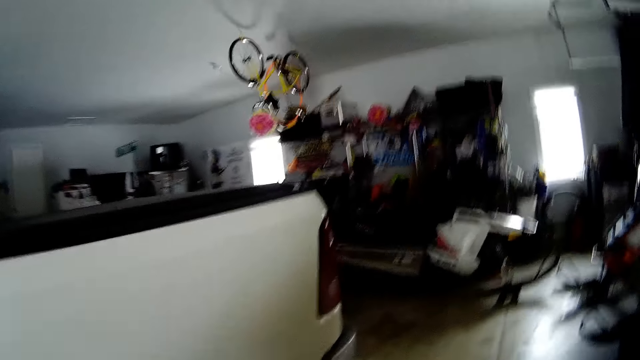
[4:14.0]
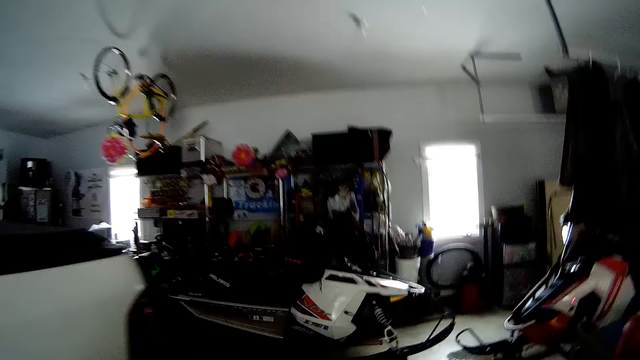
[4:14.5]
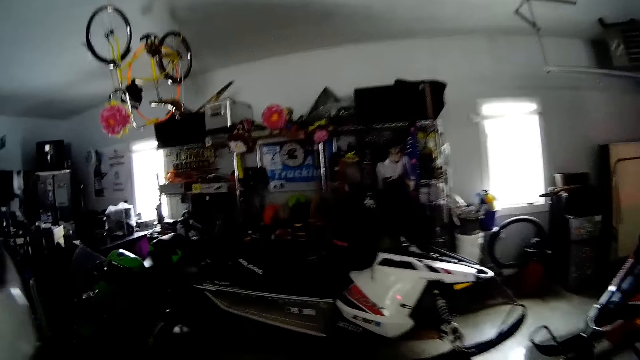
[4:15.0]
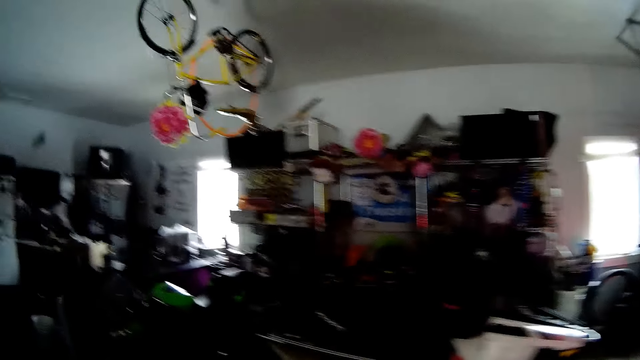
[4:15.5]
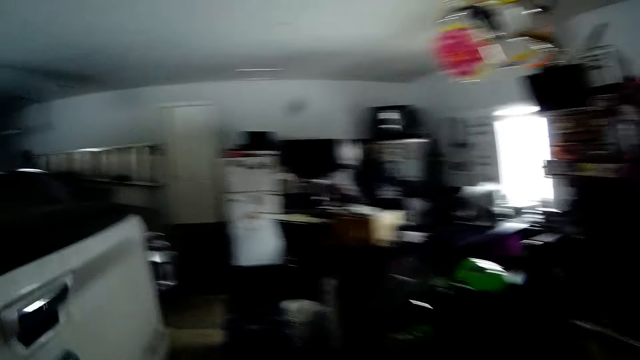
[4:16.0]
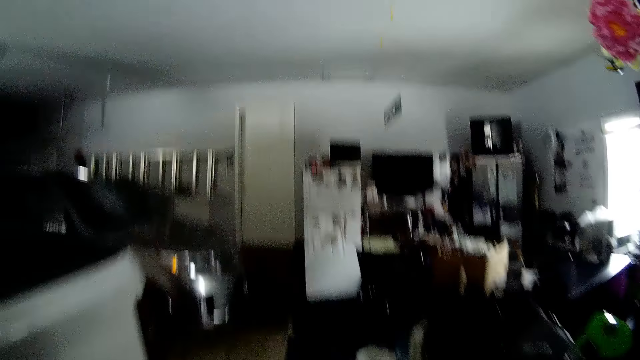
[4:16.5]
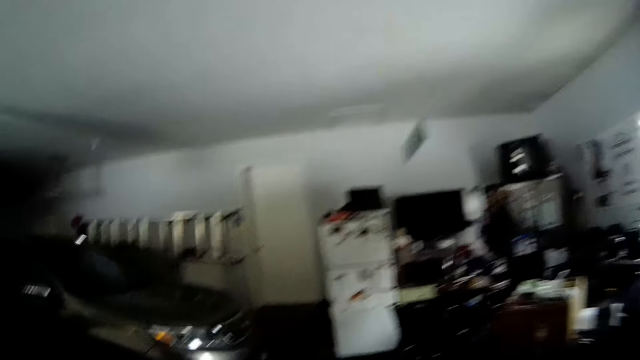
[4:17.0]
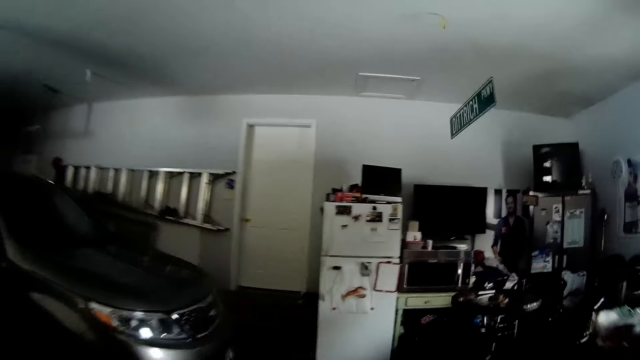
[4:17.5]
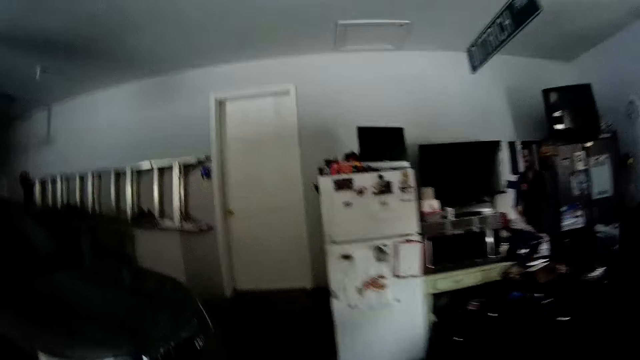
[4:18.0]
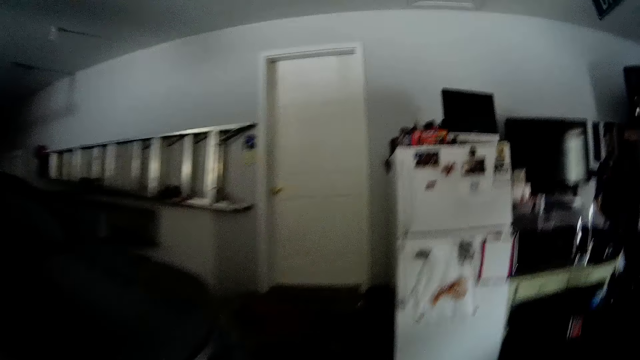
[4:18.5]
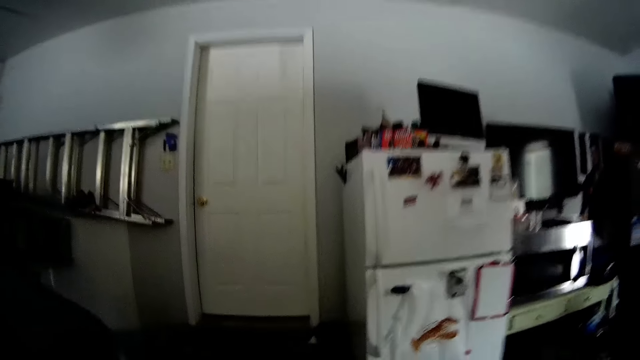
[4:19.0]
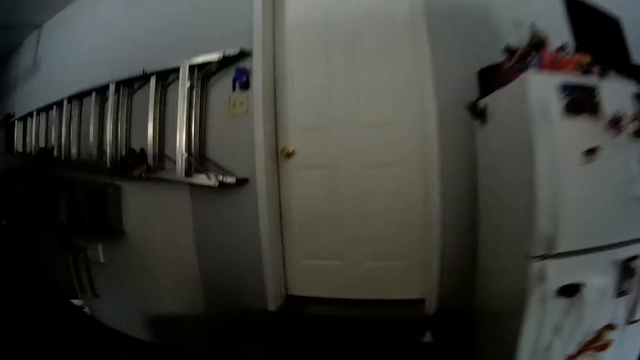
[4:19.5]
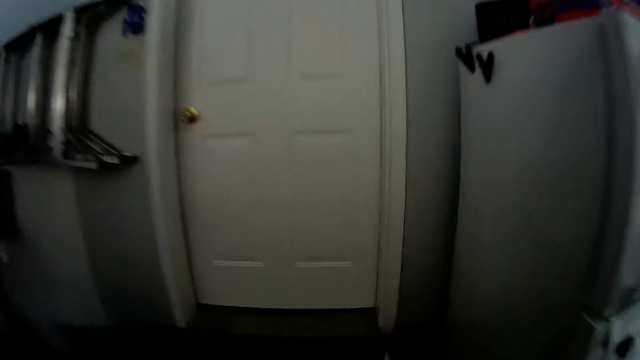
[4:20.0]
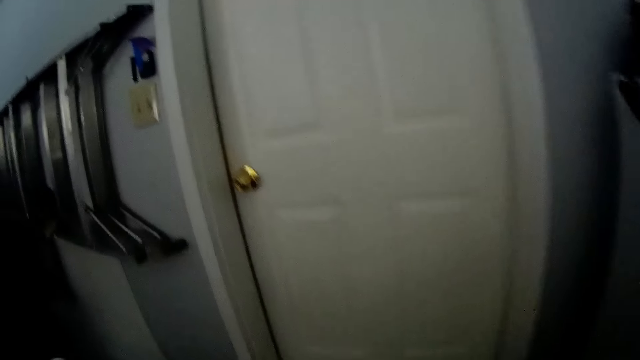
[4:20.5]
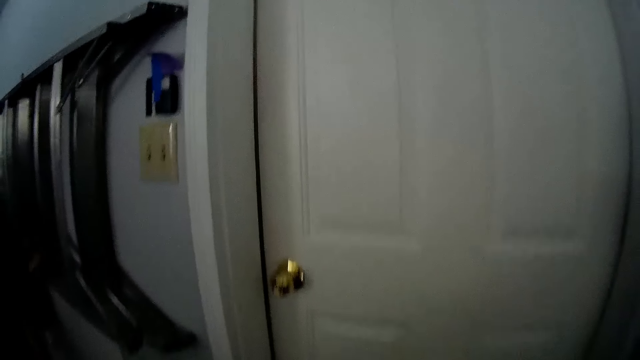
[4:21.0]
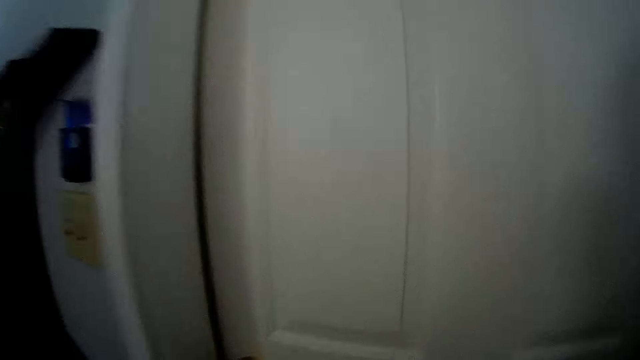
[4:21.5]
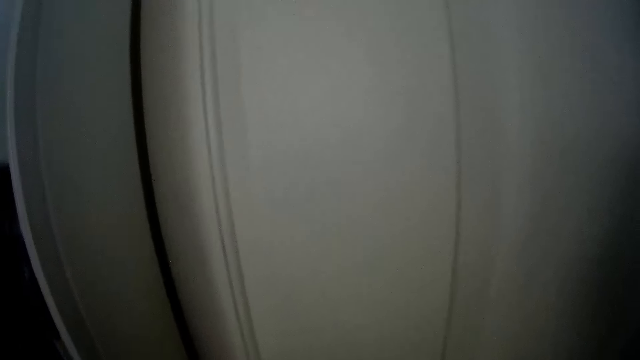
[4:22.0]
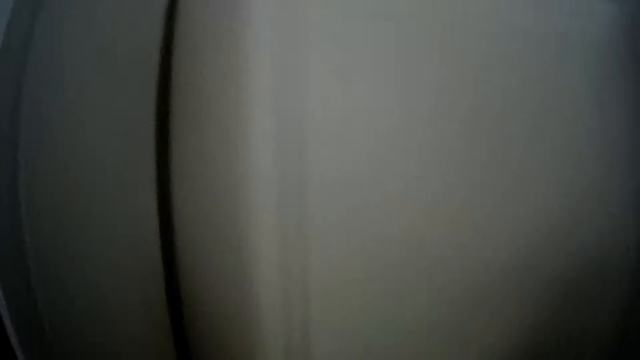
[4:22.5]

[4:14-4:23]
The camera wearer walks towards the garage door. They walk around.

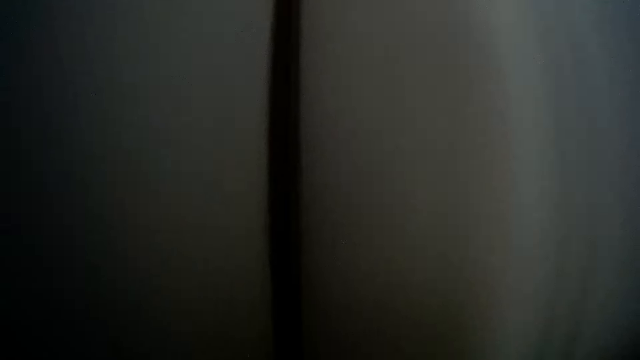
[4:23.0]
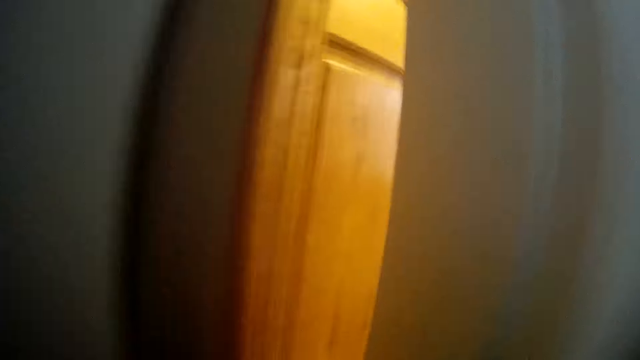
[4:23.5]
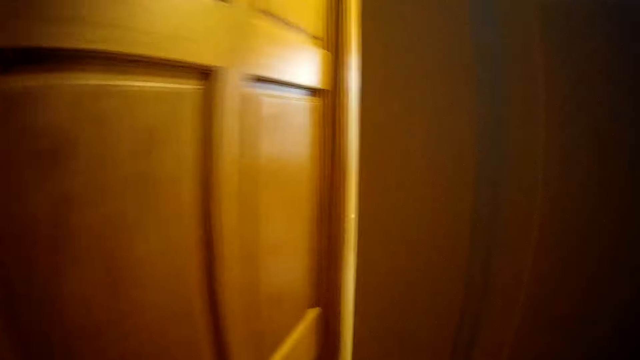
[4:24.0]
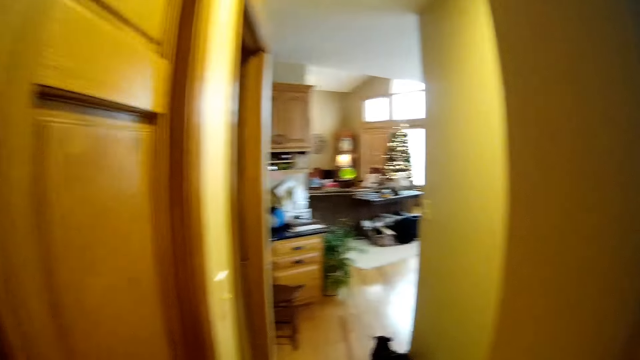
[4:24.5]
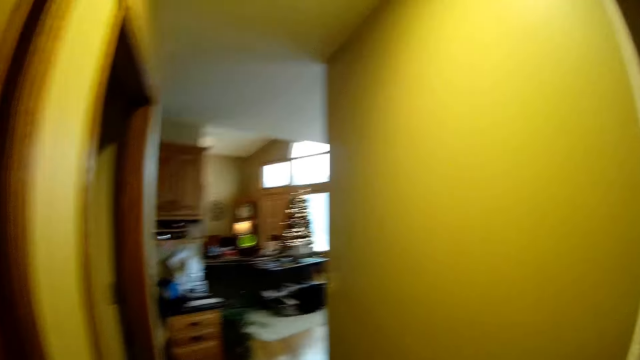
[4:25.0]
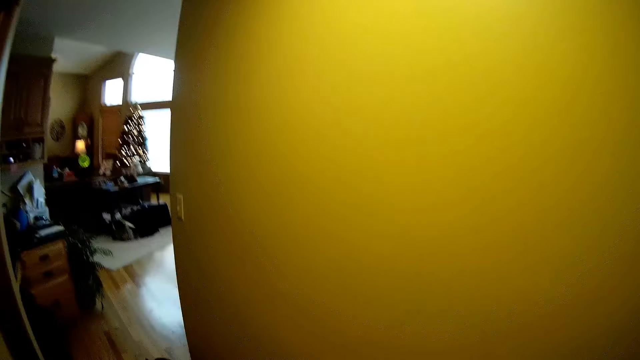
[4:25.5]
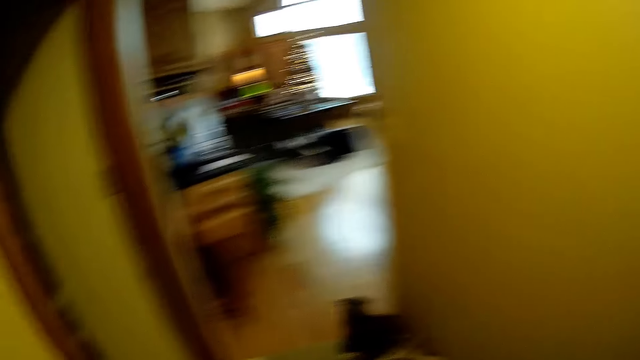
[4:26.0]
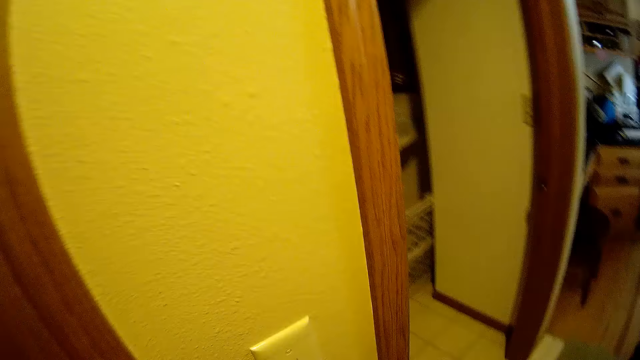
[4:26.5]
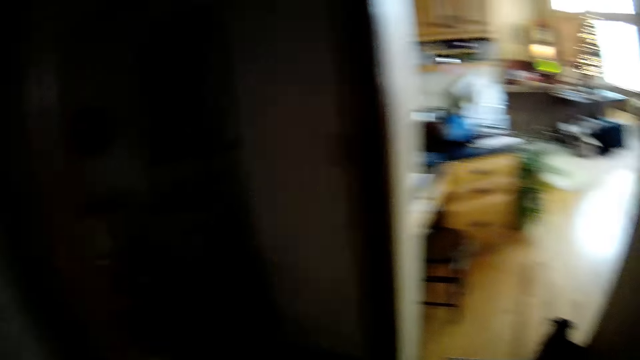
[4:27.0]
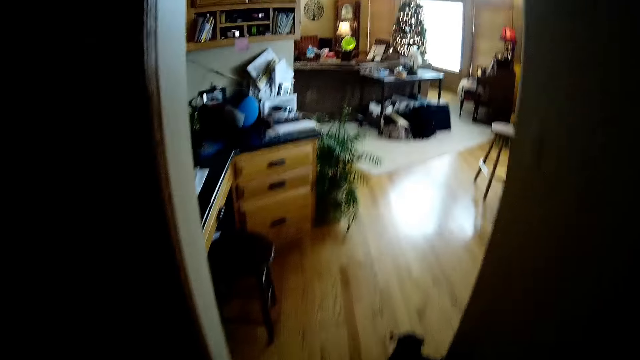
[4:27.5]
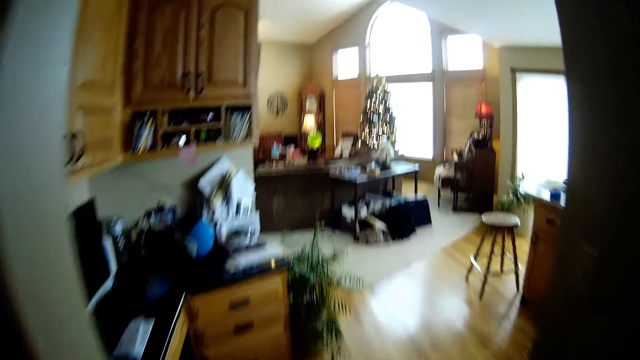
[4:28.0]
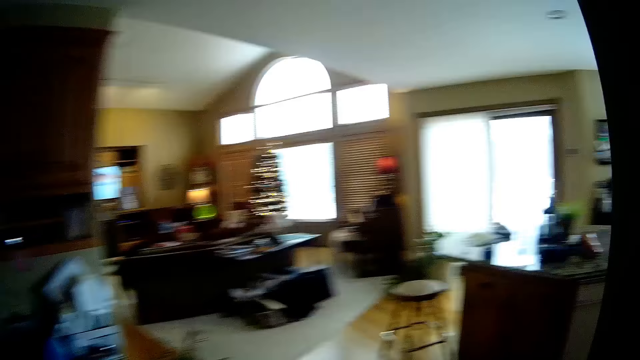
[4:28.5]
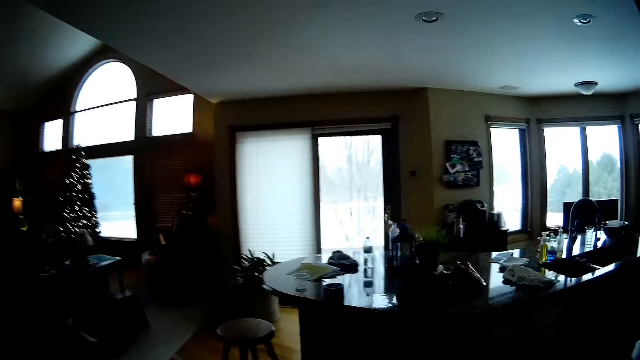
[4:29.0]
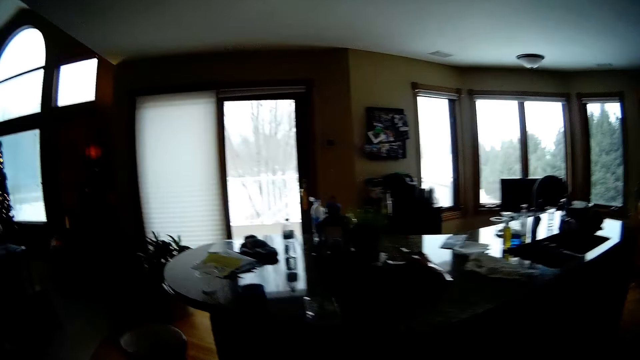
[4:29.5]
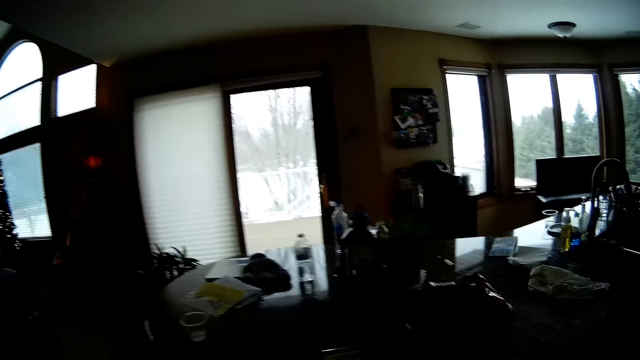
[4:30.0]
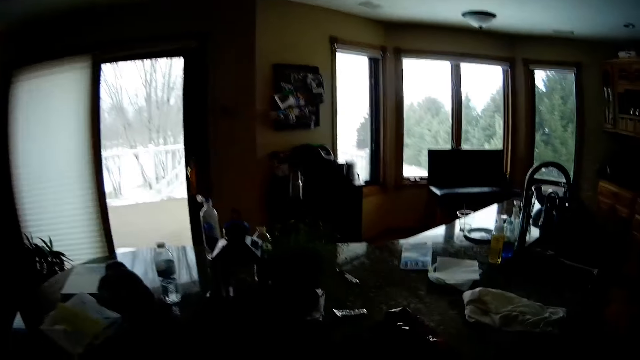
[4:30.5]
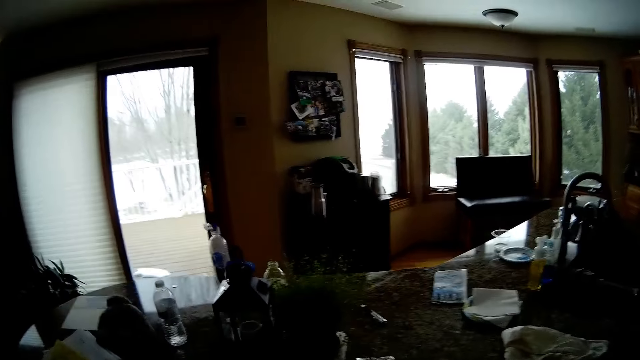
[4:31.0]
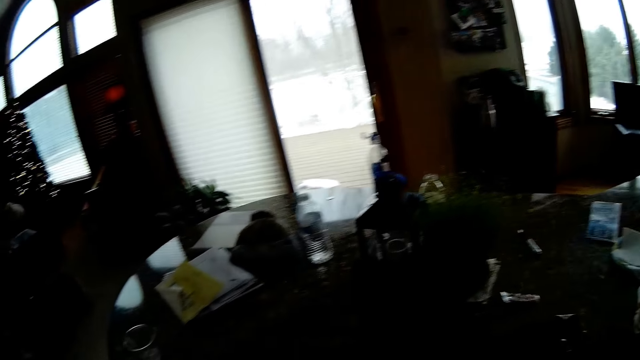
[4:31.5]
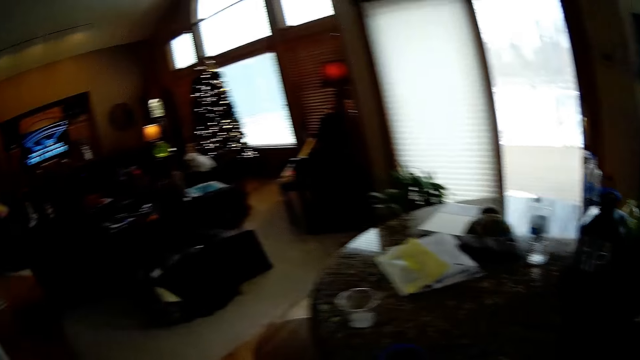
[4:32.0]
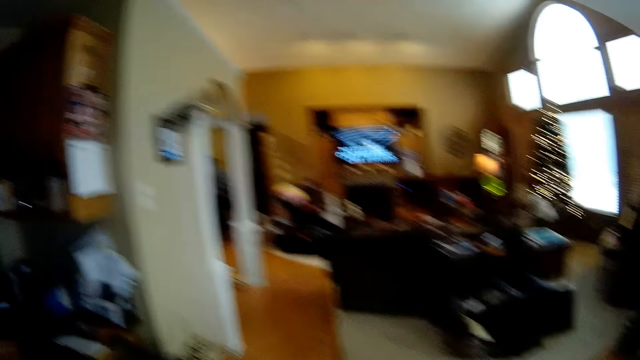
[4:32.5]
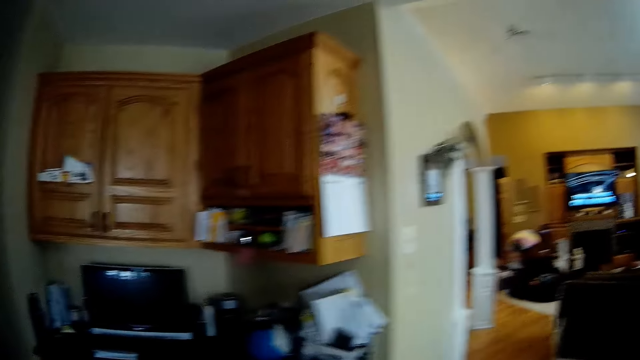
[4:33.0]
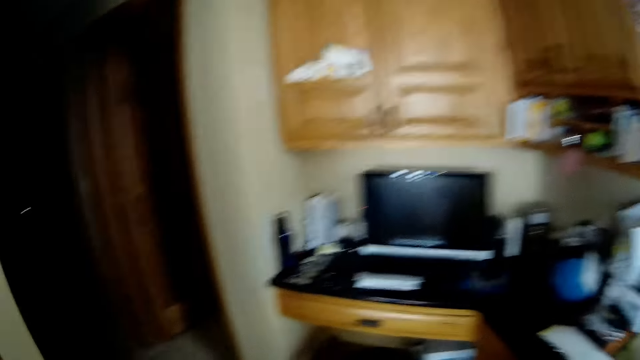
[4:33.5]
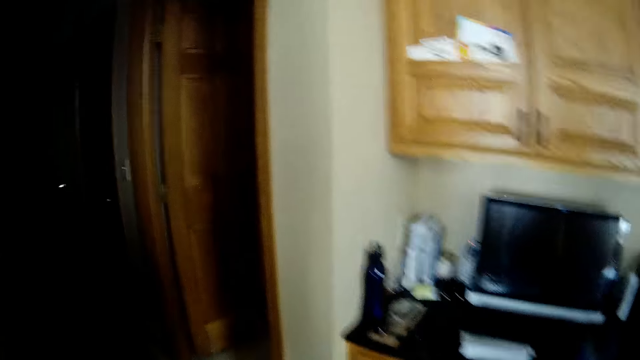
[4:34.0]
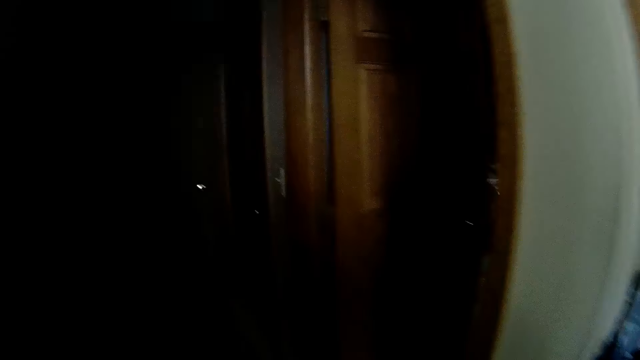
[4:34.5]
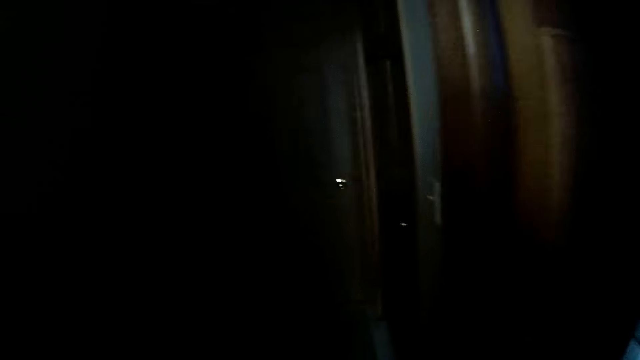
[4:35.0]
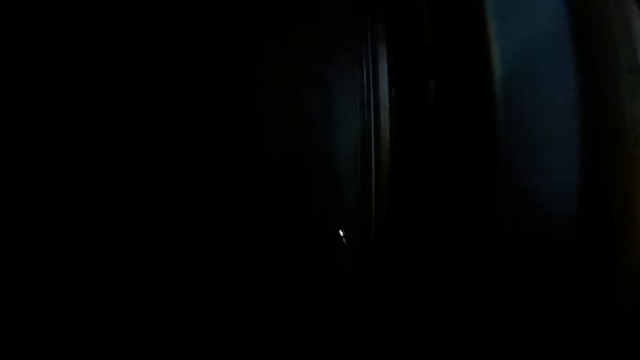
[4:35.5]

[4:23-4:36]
The camera wearer opens the garage door. They switch off the light, walk around, and walk towards the garage door.
